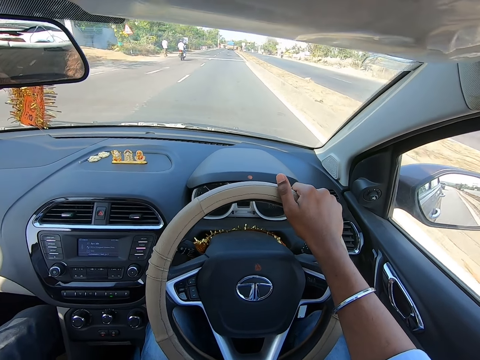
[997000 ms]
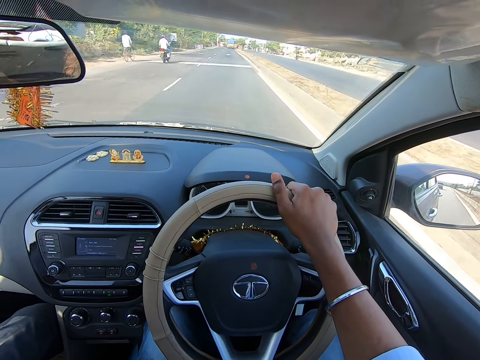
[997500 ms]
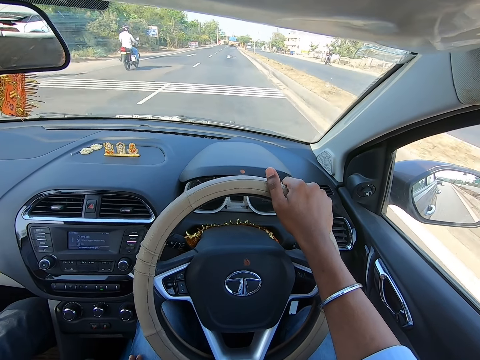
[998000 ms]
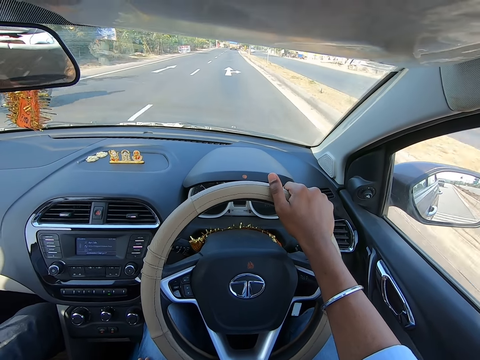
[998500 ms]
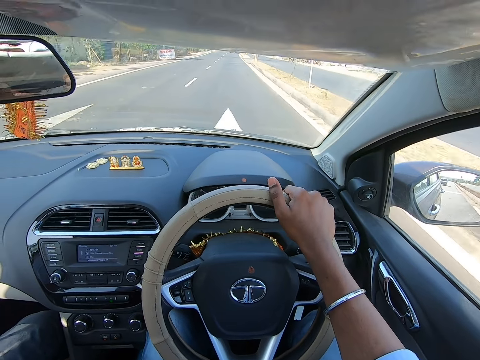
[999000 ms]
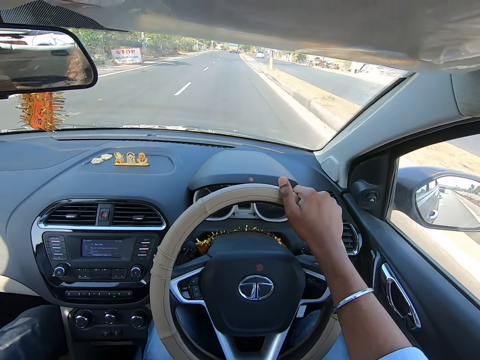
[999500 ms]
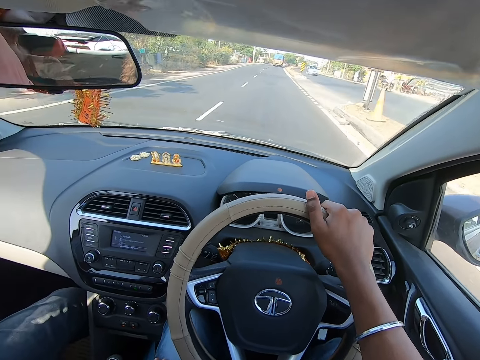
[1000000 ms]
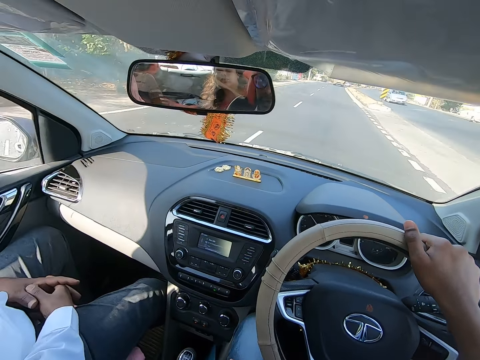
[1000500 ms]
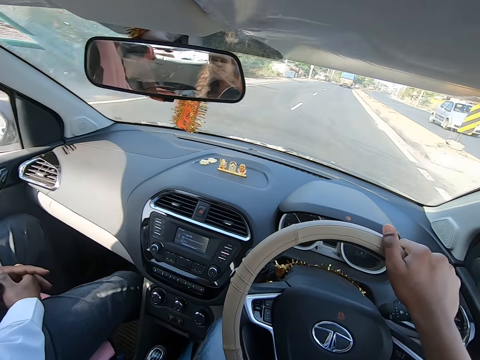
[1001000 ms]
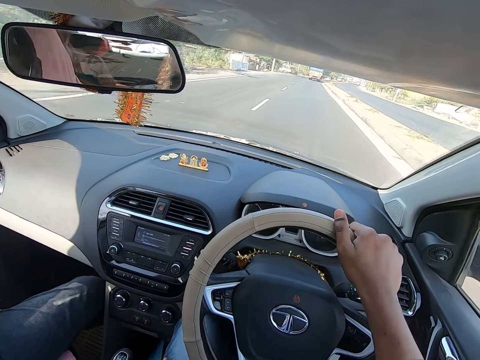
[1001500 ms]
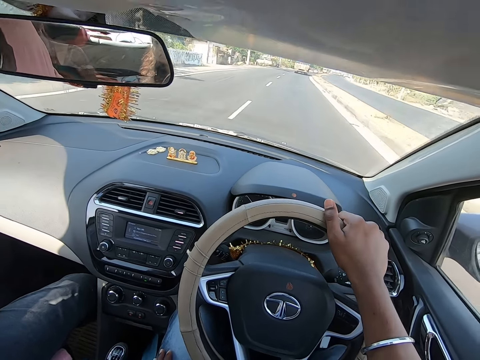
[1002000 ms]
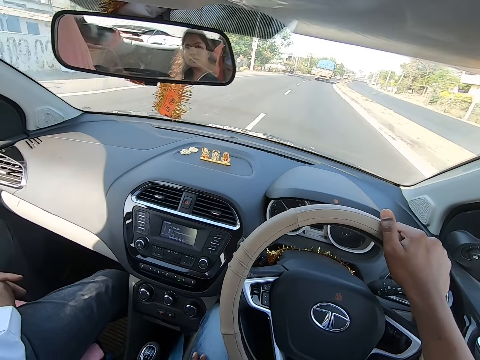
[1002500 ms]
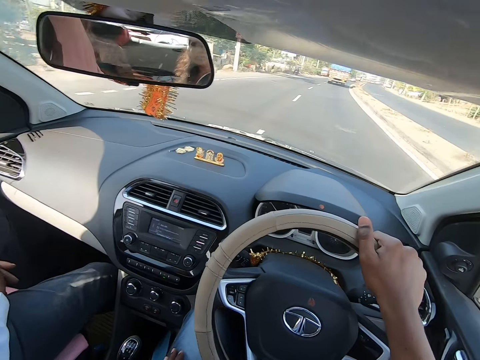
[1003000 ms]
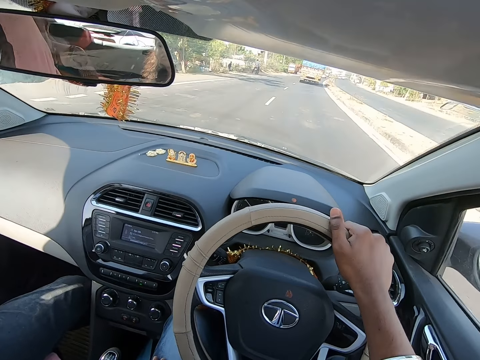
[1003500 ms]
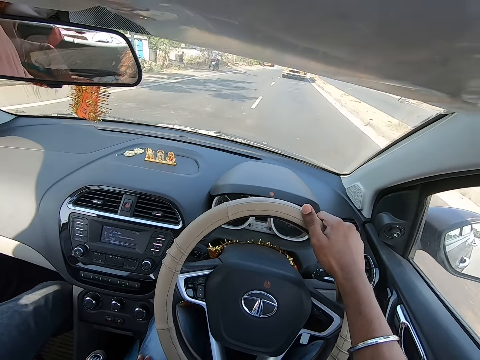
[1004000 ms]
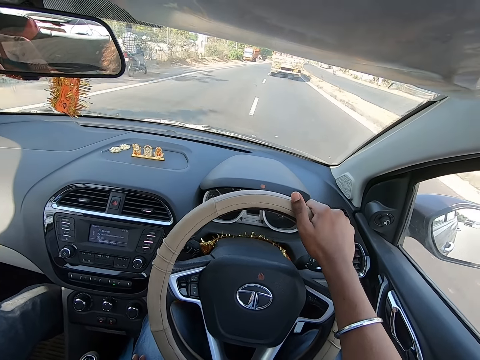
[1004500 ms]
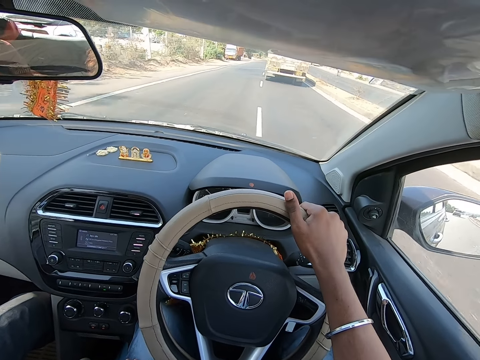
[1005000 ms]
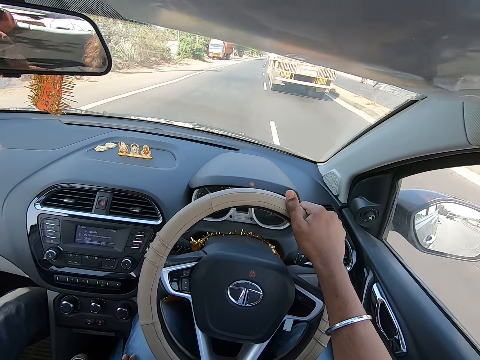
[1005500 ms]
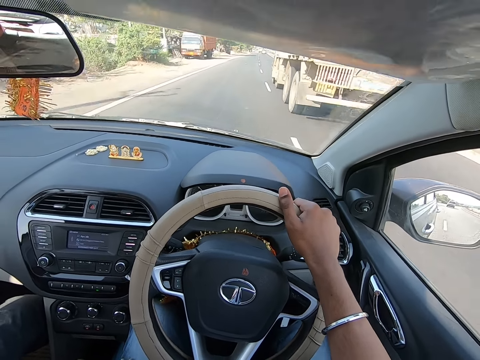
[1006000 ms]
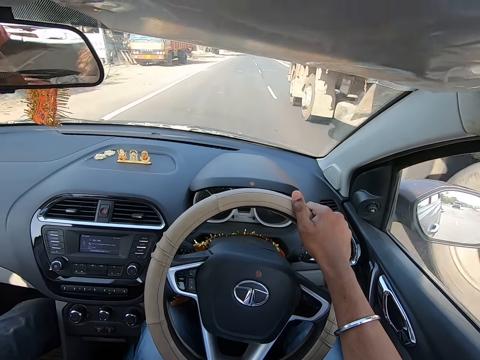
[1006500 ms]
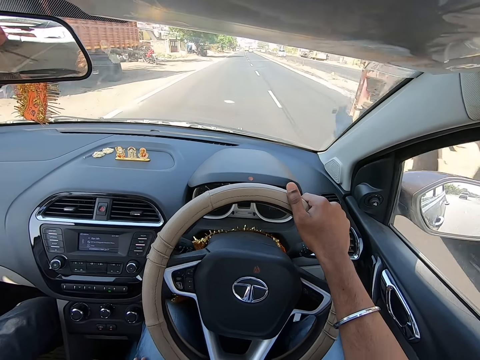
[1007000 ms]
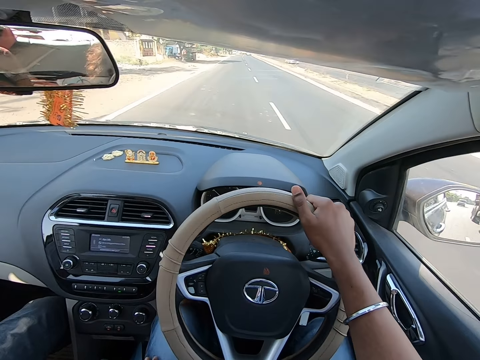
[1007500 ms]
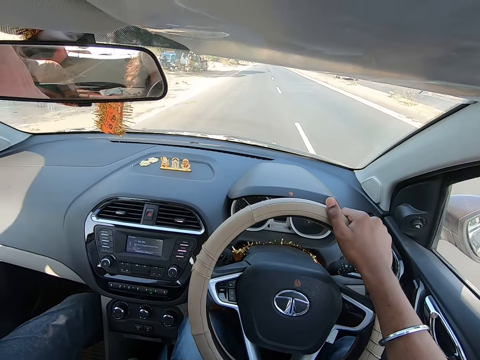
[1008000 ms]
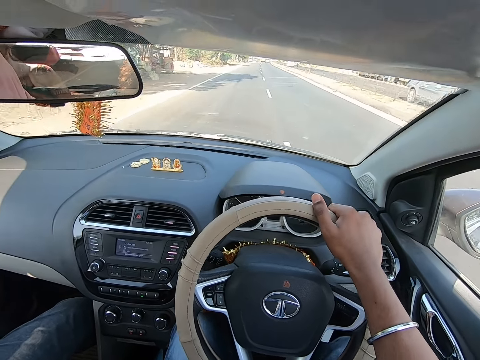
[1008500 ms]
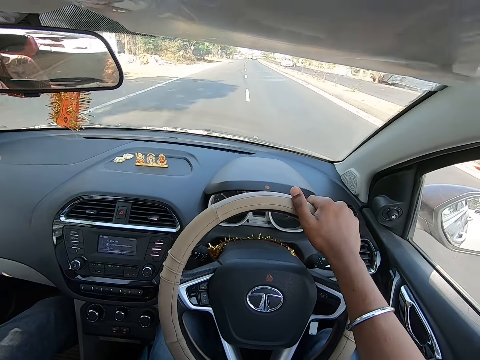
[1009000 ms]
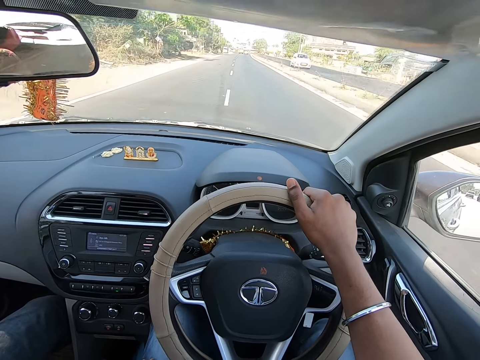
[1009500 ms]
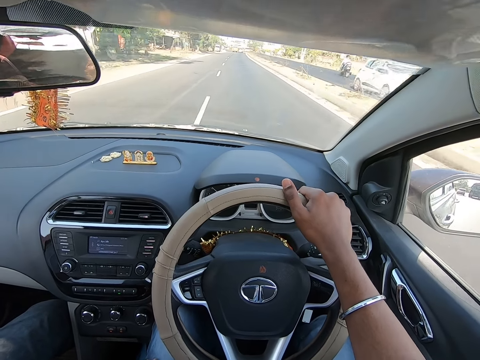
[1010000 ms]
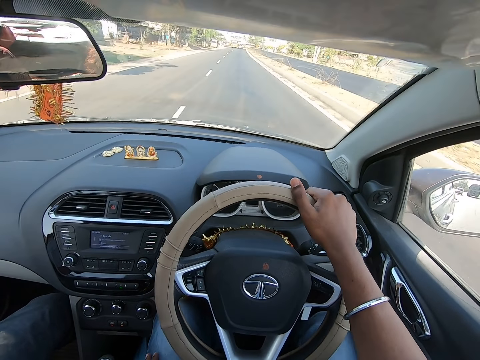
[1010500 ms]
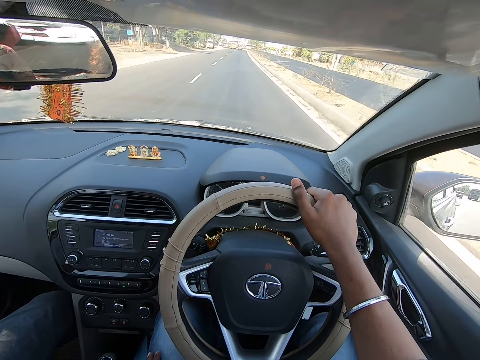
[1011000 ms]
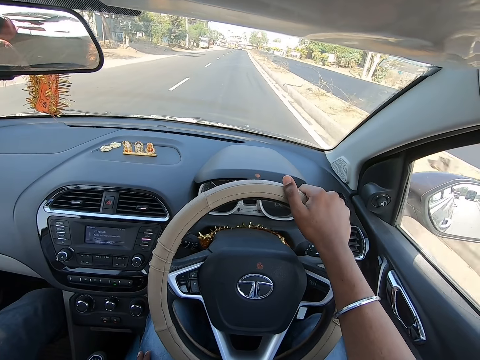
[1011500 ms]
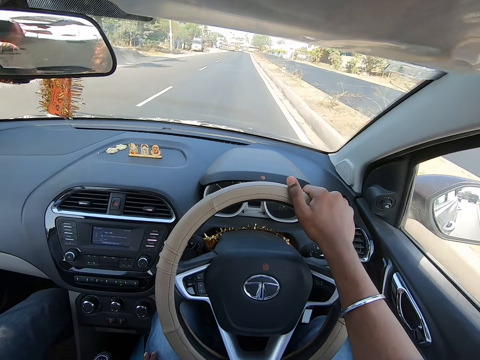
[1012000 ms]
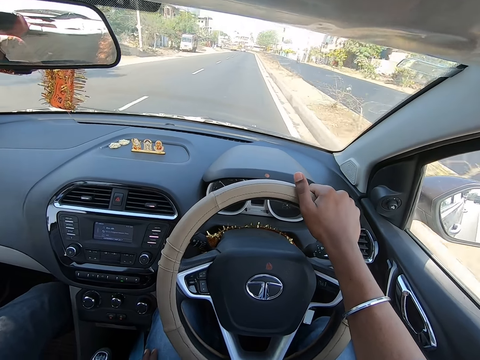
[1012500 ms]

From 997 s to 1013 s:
The camera wearer drives past a bike. They drive past a car. They drive past a trailer. They drive past a car. They drive past a car again. They drive past a bike.

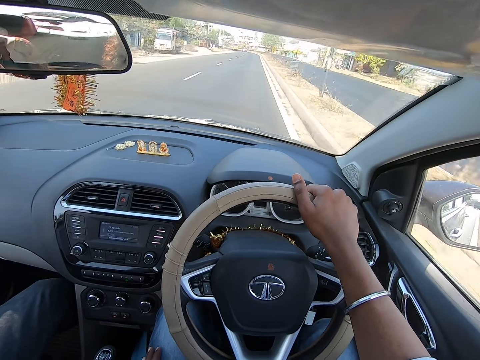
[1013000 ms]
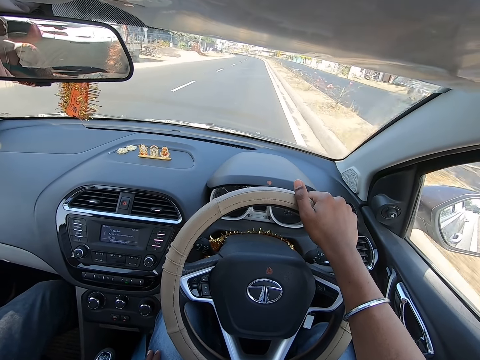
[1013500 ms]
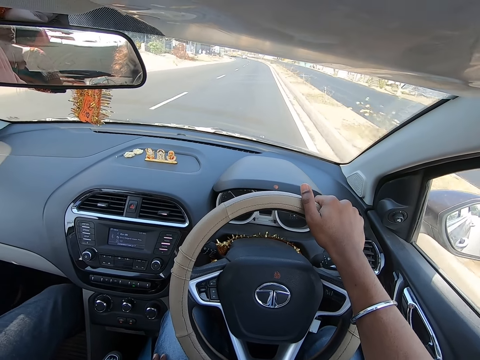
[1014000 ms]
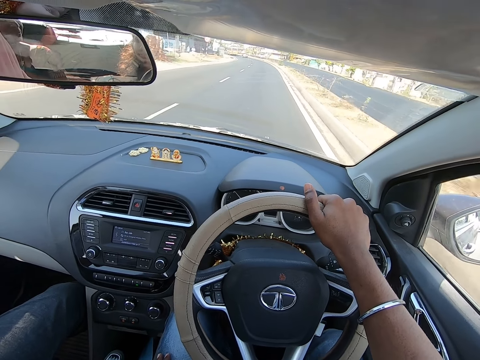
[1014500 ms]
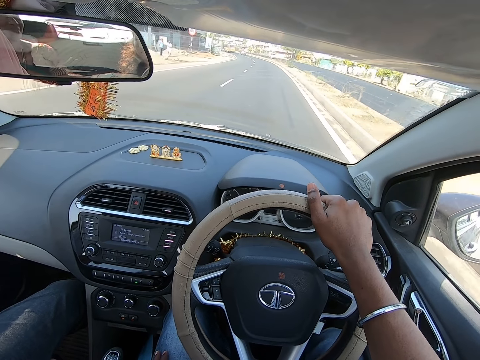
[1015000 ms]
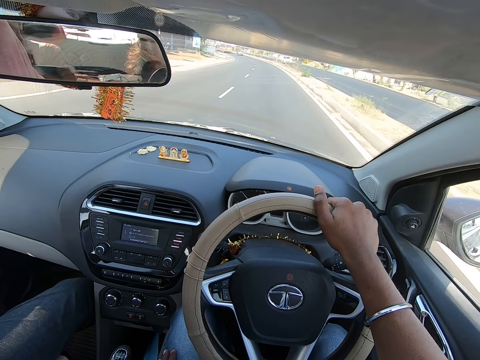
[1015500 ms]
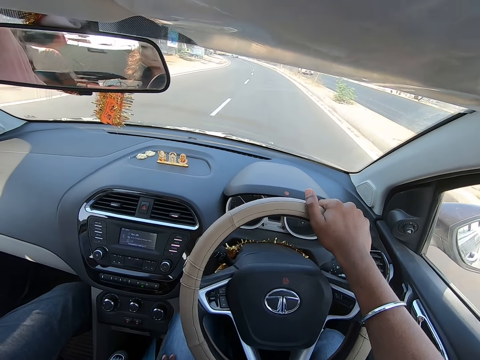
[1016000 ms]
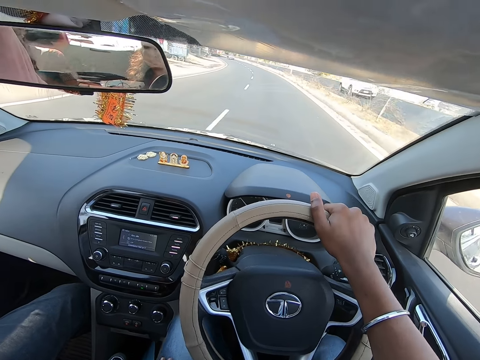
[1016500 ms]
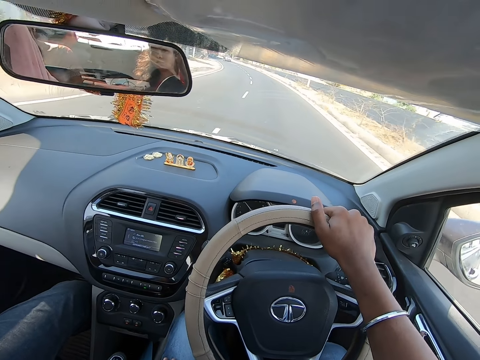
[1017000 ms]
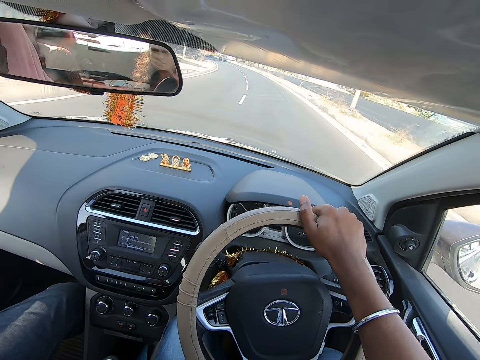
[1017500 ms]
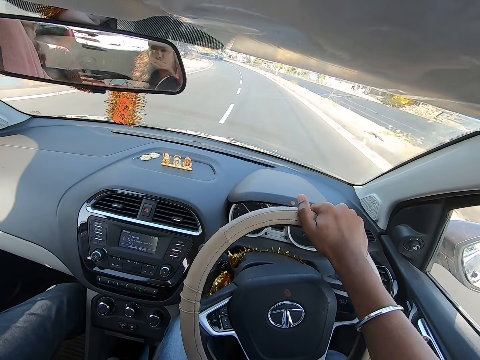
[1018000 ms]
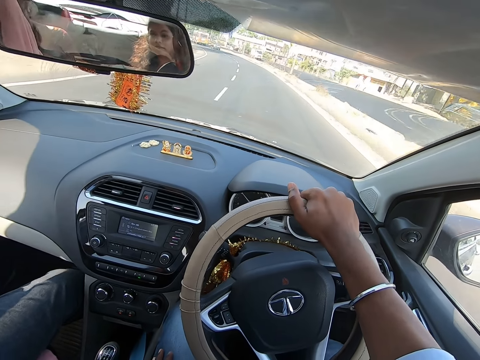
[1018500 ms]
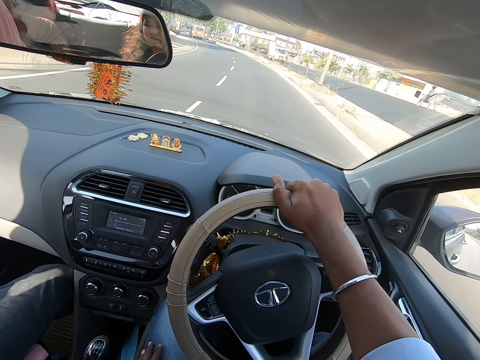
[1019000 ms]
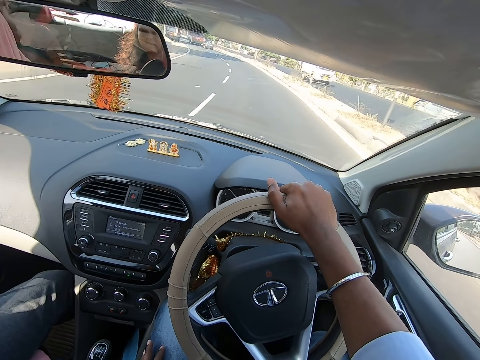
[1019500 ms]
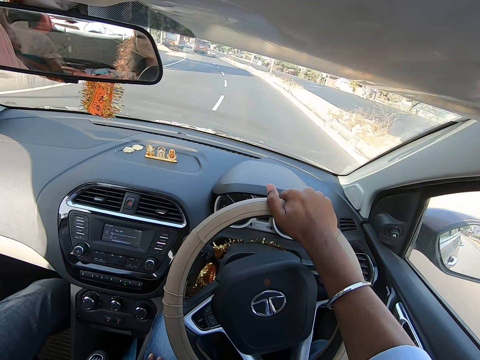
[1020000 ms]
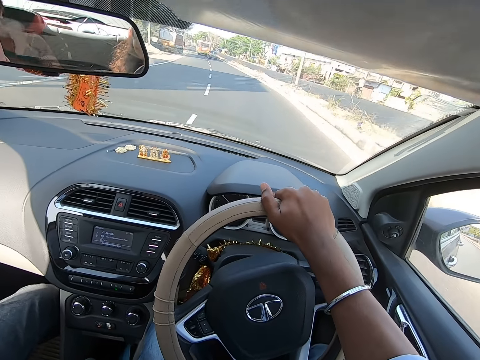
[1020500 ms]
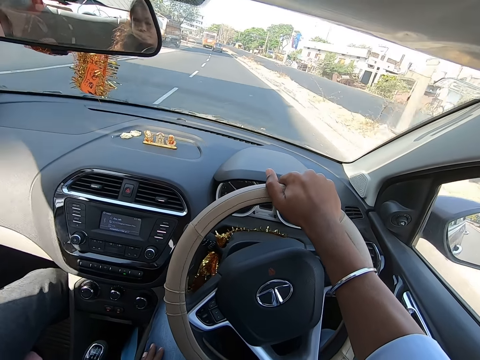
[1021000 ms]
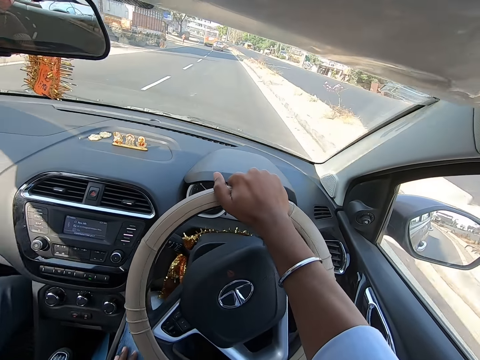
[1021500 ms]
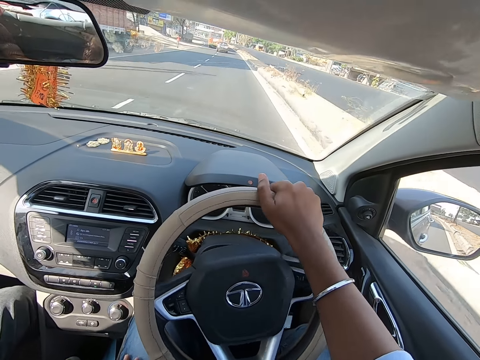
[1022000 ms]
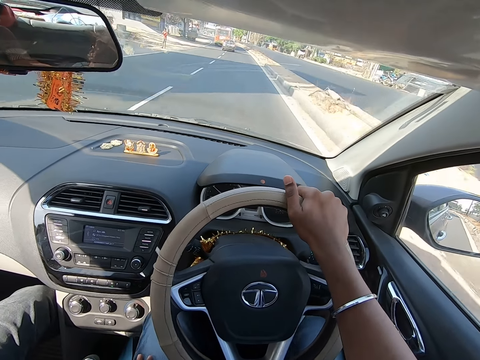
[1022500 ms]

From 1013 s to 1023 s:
The camera wearer interacts with a man. They drive past a car. They drive past a bus.
